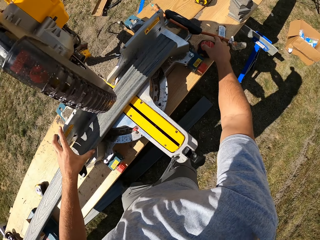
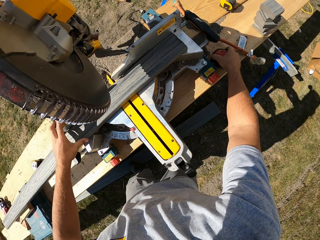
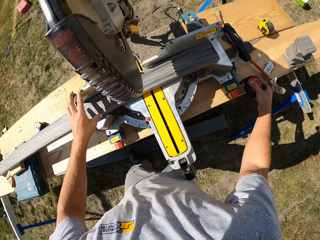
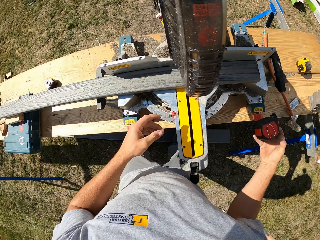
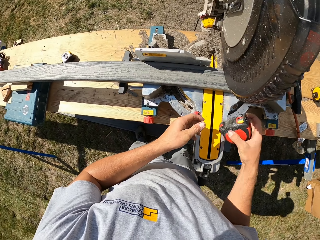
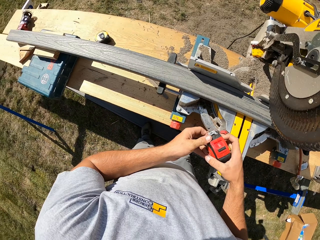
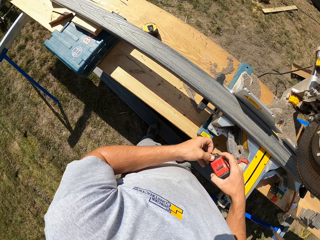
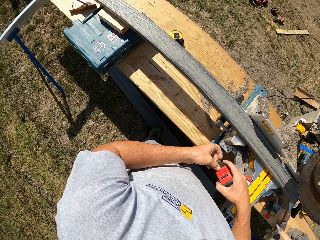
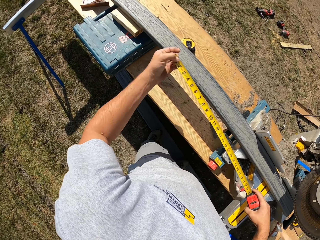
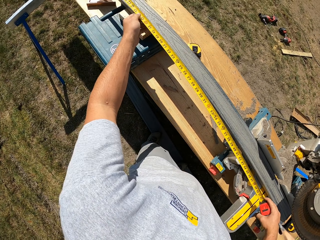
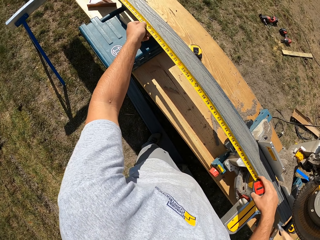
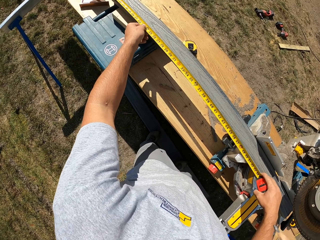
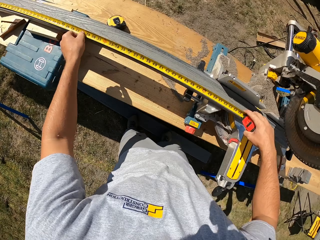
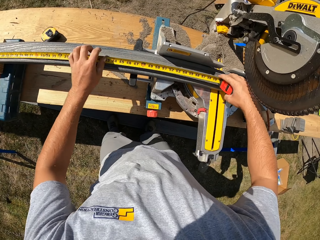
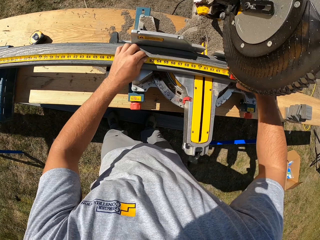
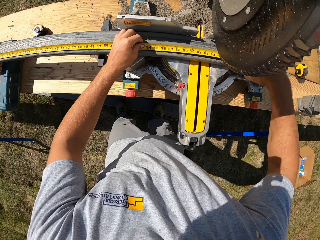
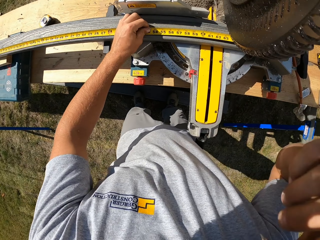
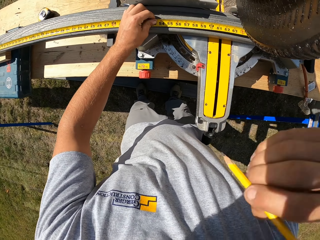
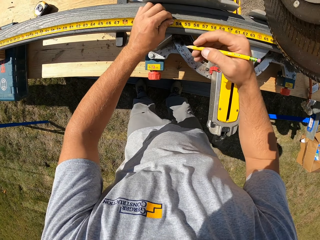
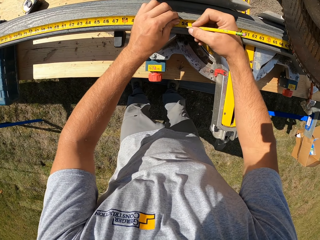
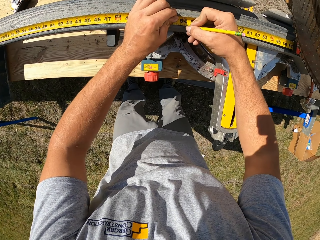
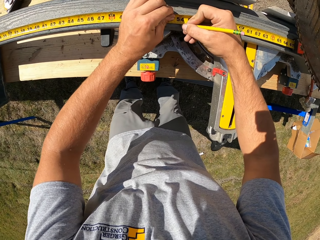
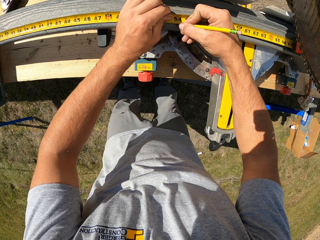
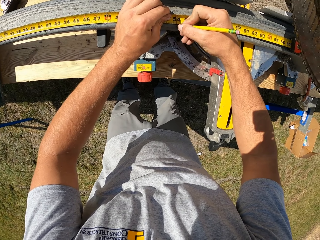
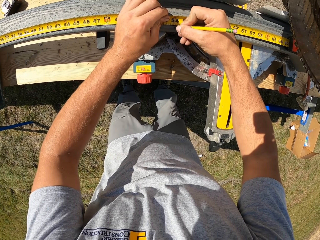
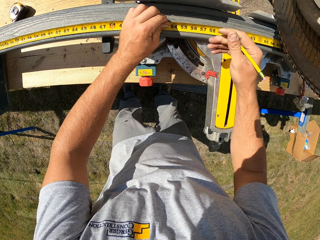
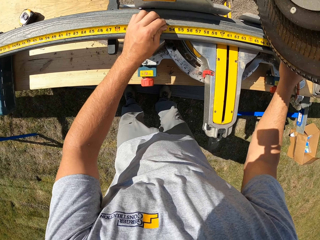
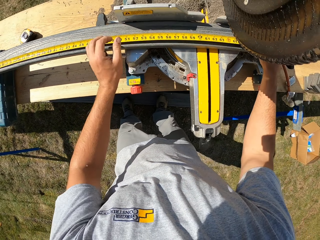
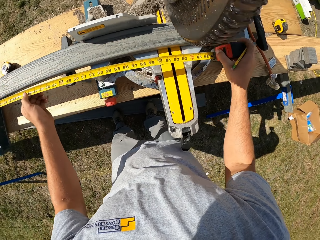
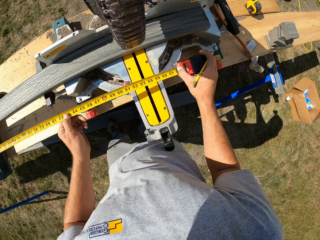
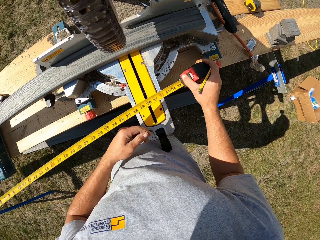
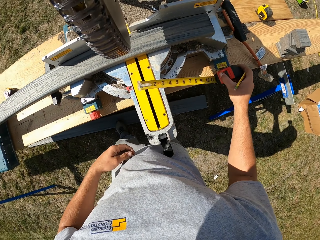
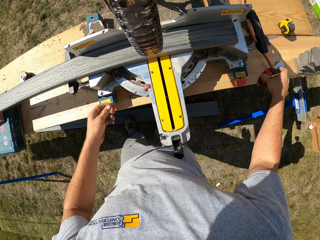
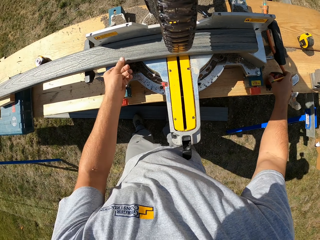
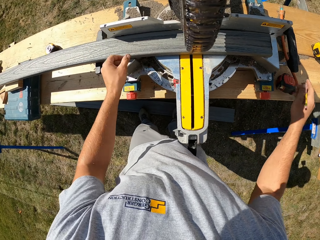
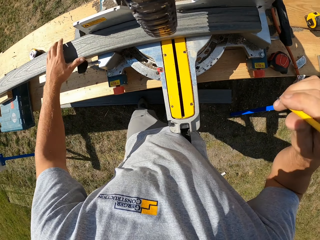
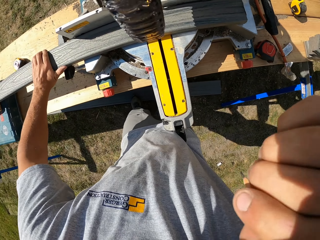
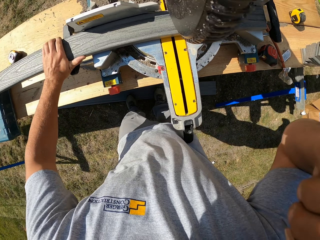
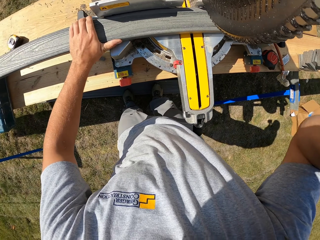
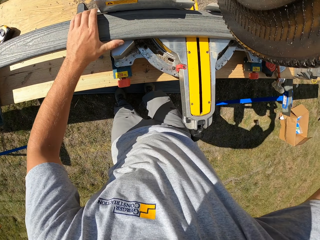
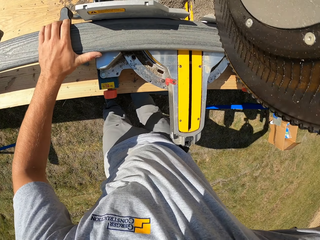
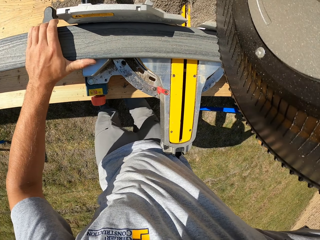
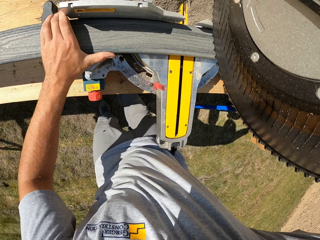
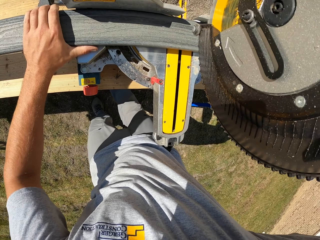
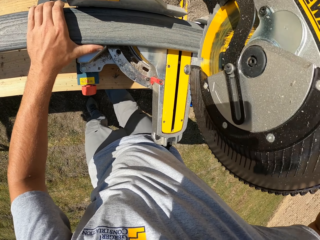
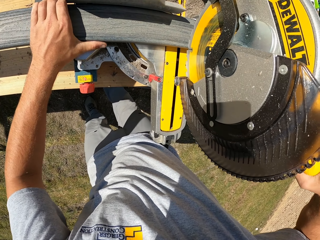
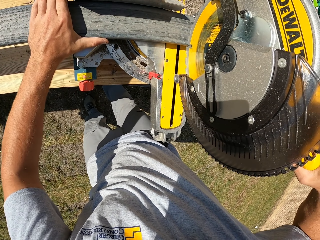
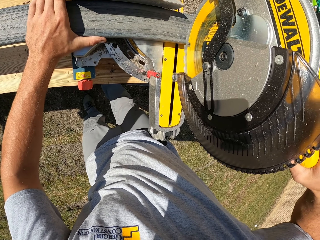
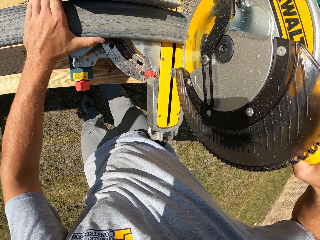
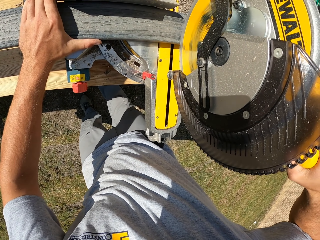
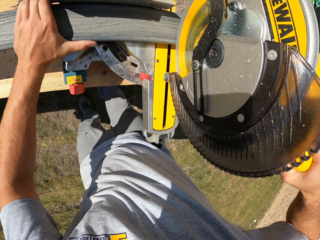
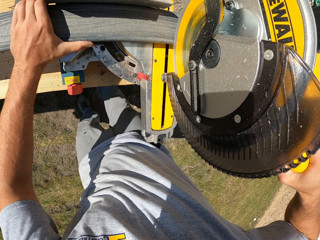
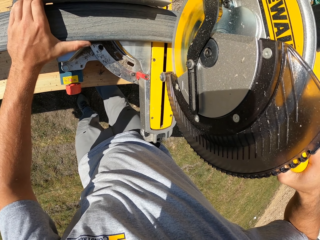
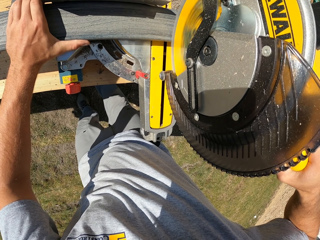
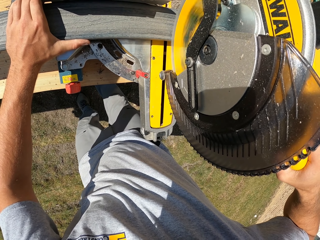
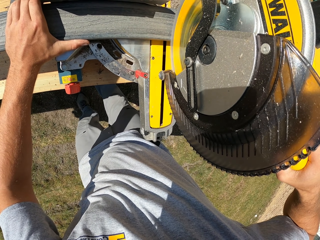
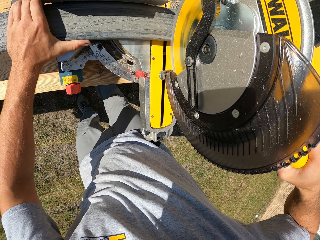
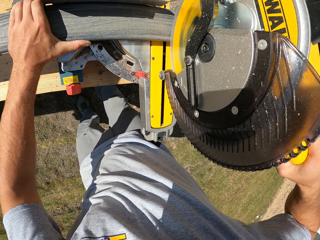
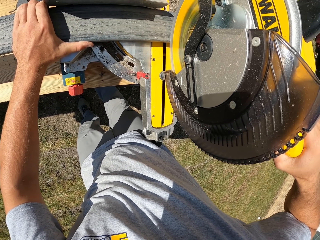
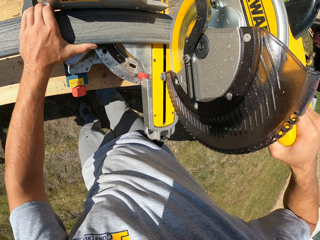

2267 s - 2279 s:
The camera wearer picks up the steel masking tape. They adjust the steel masking tape with both hands. They measure the wood with the steel masking tape. They measure the wood with the steel masking tape again. They mark the wood with a pencil. They hold the steel masking tape with both hands. They close the construction tape. They drop the steel masking tape. They put the pencil behind the ears. They lower the wood cutting machine. They turn on the wood cutting machine.

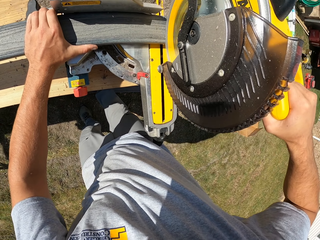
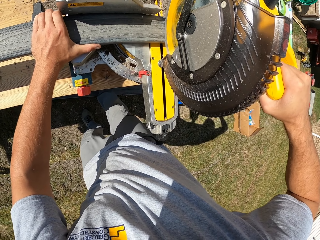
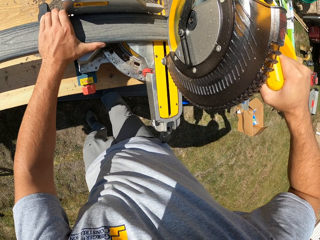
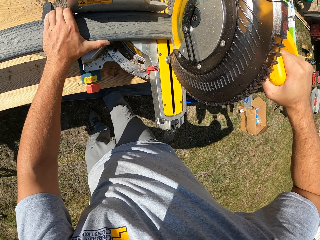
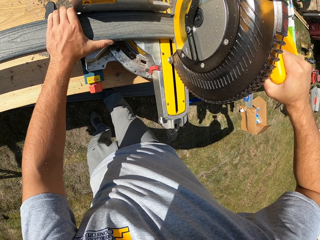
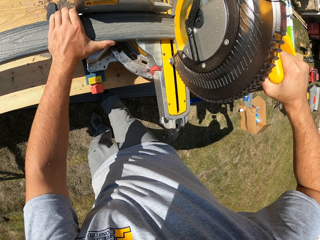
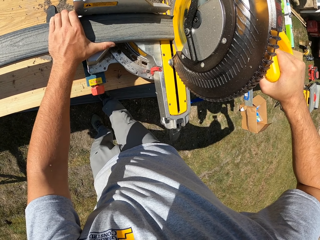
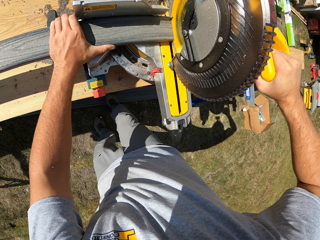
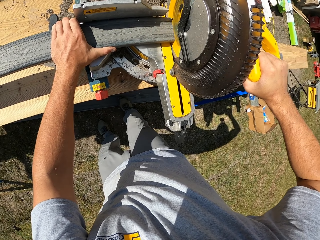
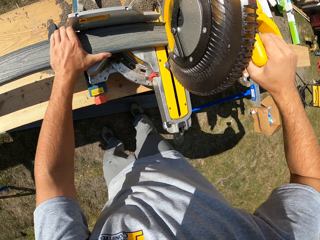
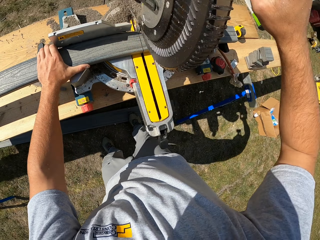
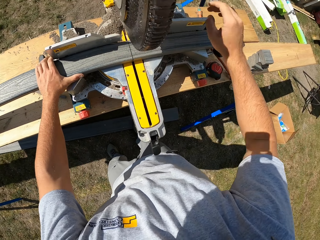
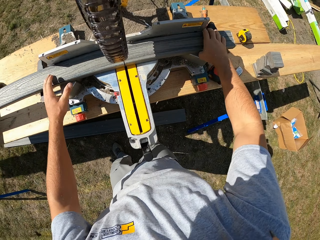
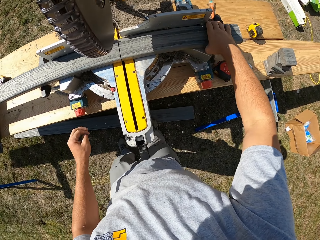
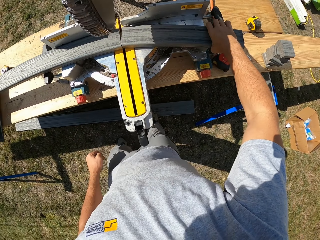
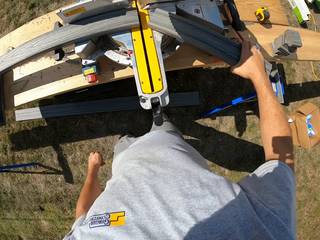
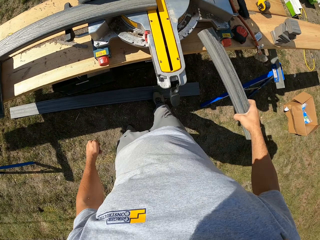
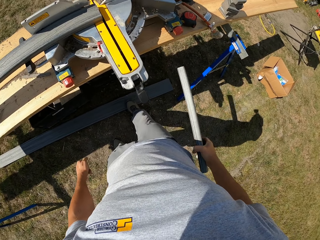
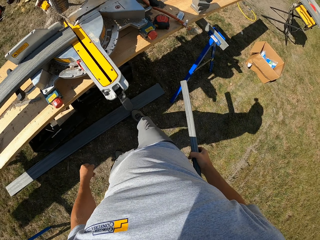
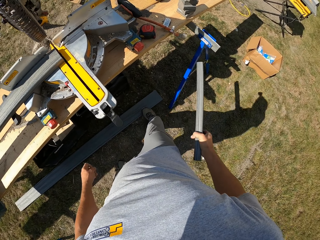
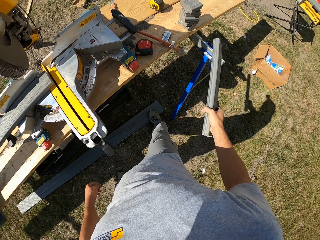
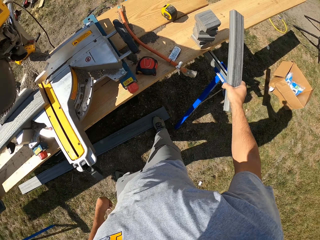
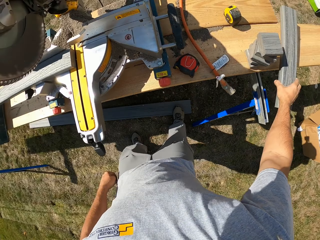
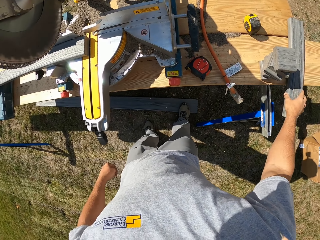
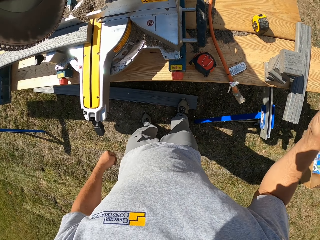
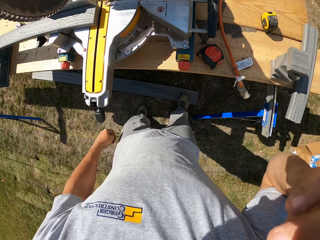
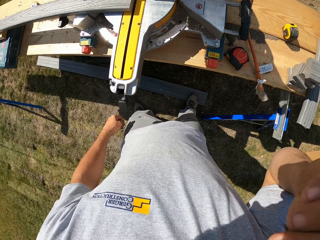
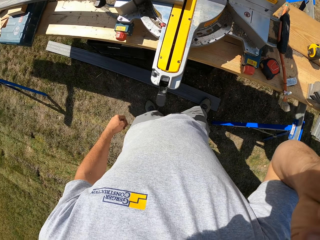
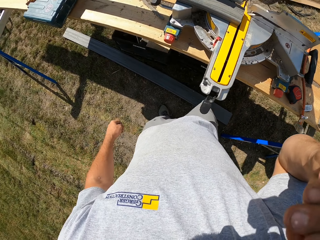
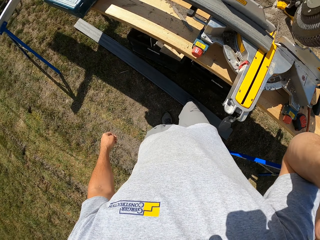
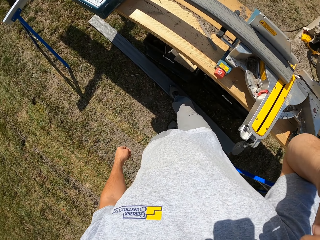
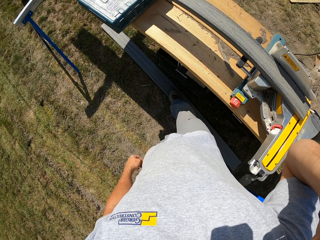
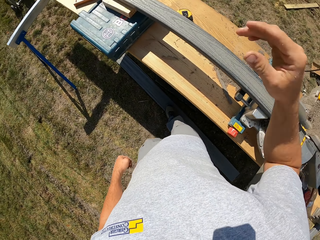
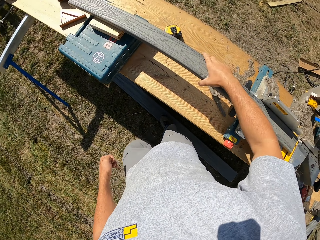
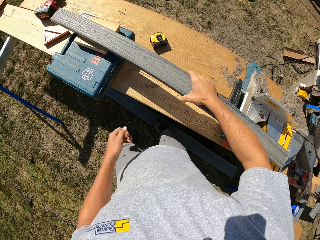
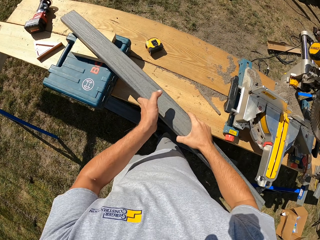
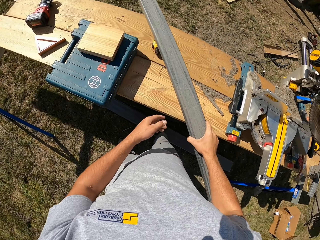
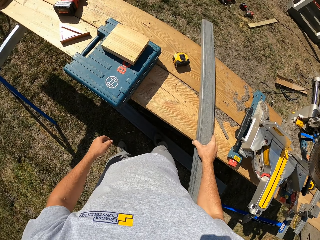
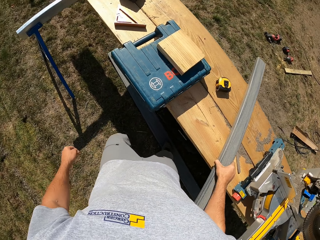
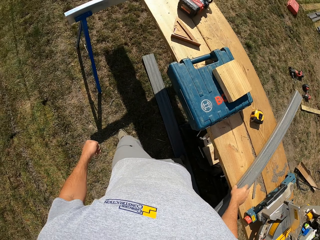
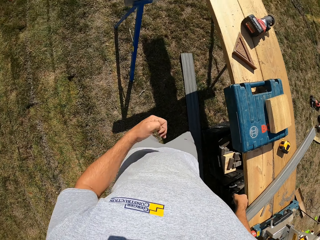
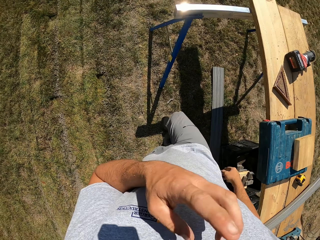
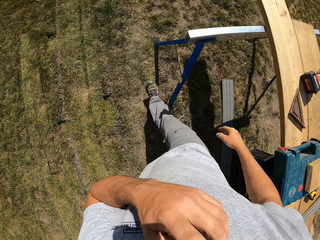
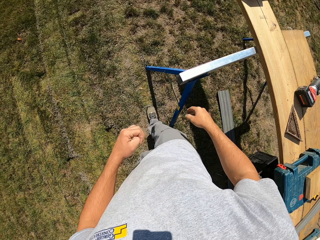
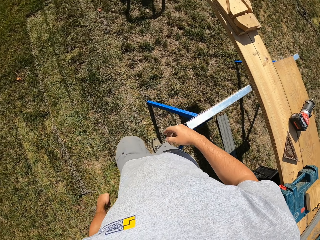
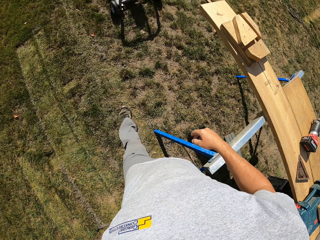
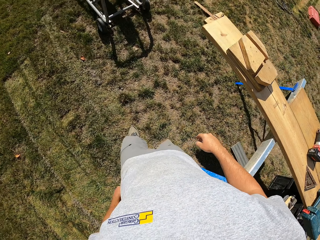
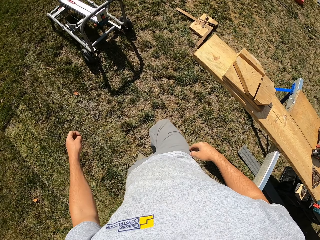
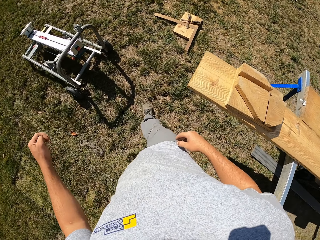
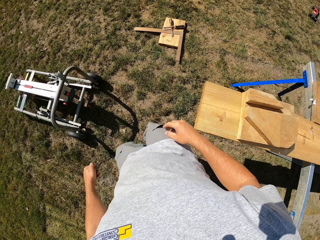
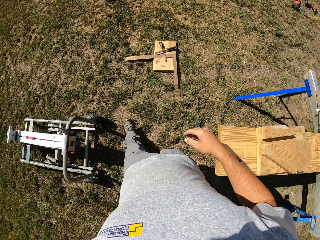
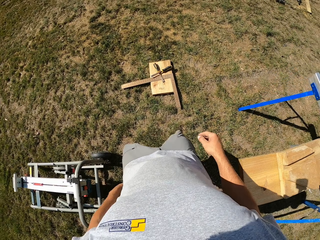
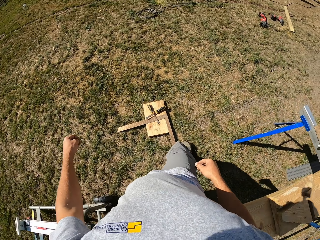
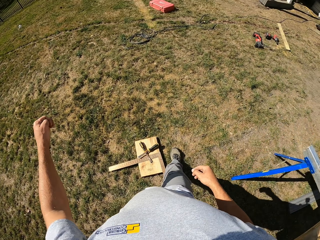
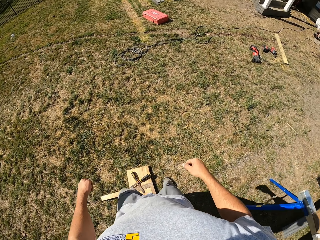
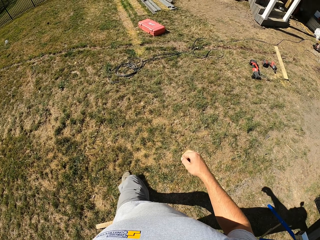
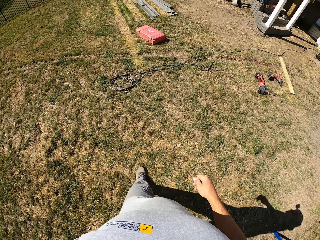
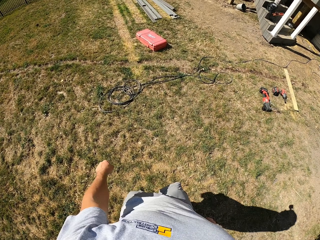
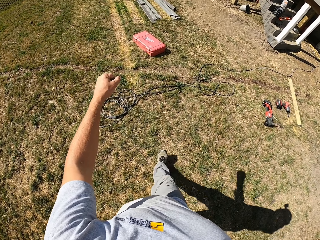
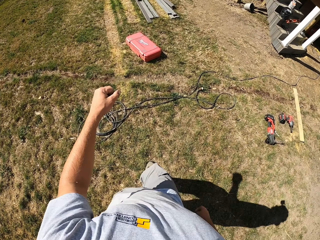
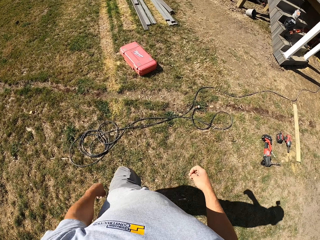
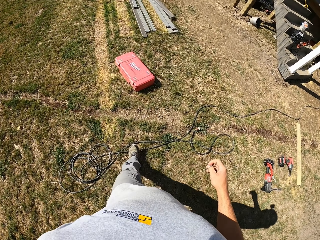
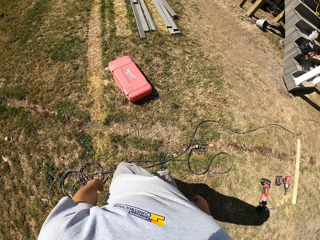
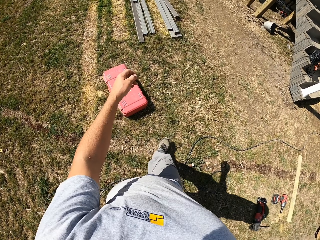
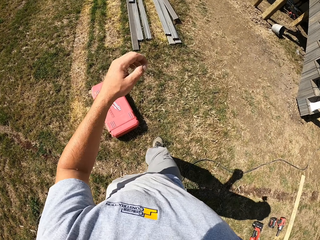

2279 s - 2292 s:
The camera wearer cuts the wood. They pick up the cut piece of wood. They drop the cut piece of wood on the workshop bench. They touch their face. They adjust the camera. They pick up a wood piece. They drop the wood on the wood plank with the right hand. They walk towards the wood pieces.
